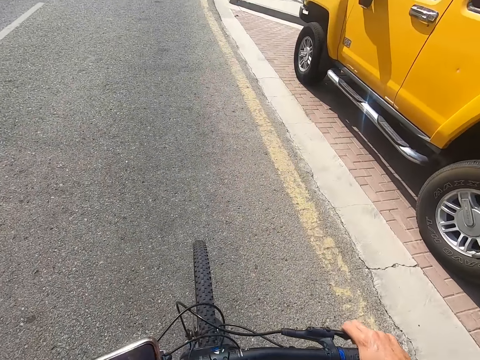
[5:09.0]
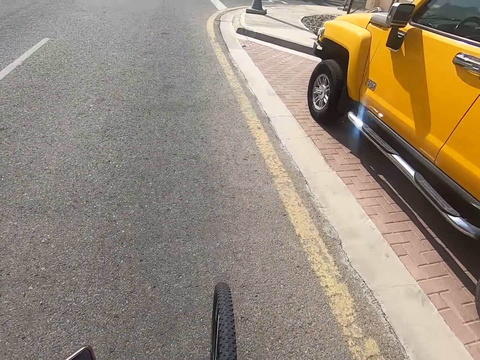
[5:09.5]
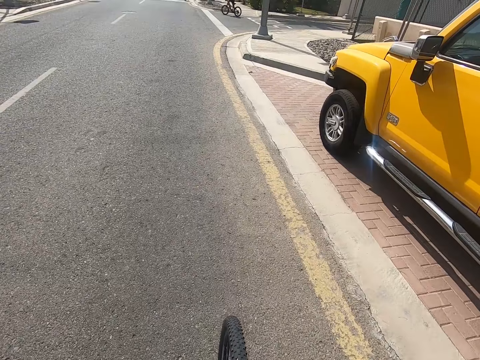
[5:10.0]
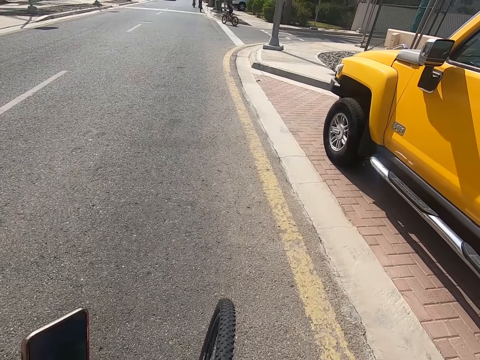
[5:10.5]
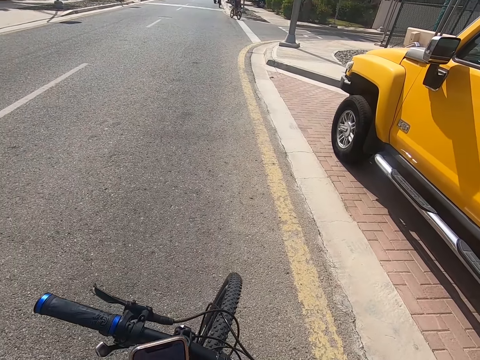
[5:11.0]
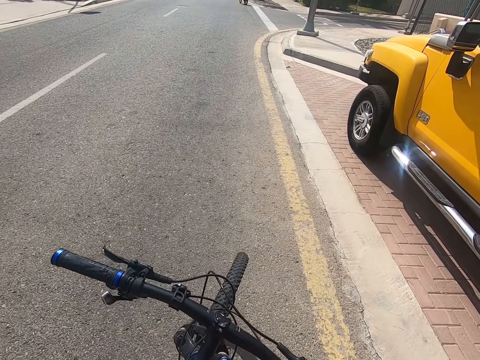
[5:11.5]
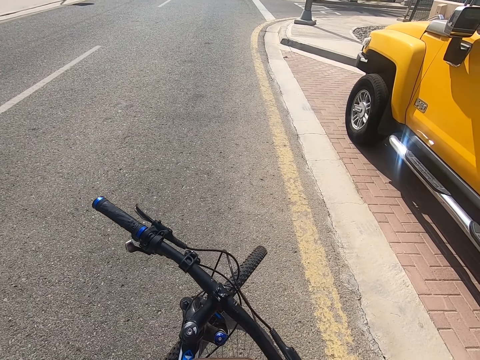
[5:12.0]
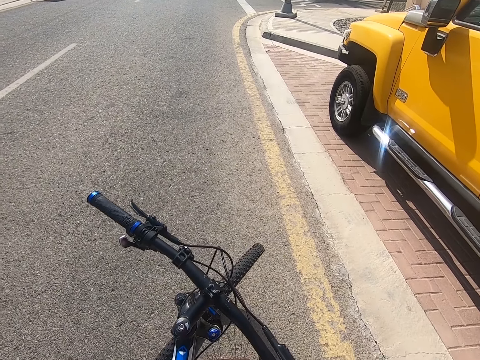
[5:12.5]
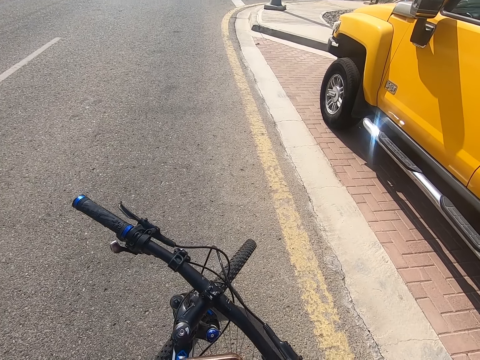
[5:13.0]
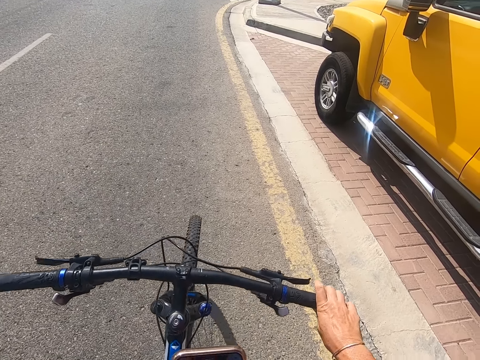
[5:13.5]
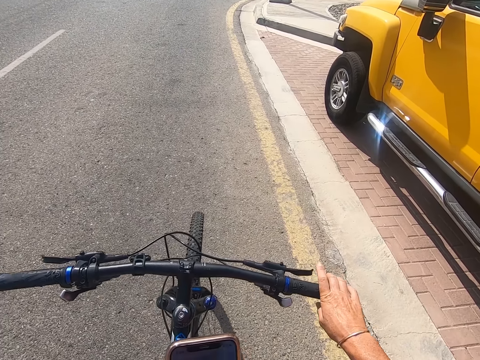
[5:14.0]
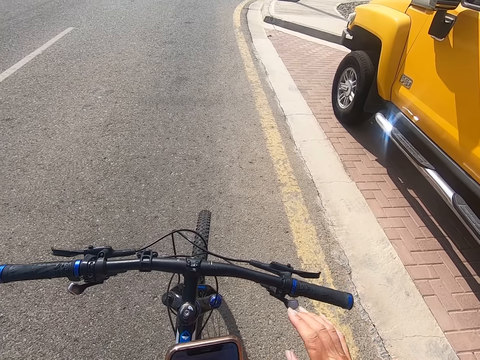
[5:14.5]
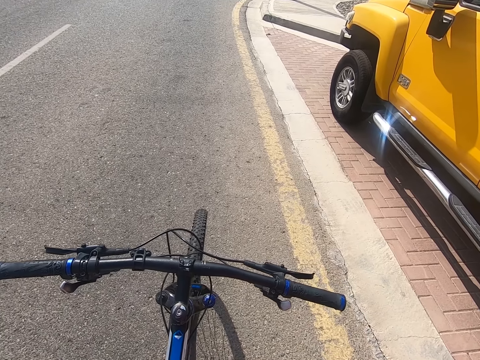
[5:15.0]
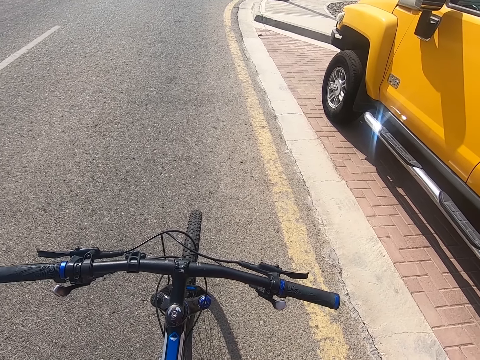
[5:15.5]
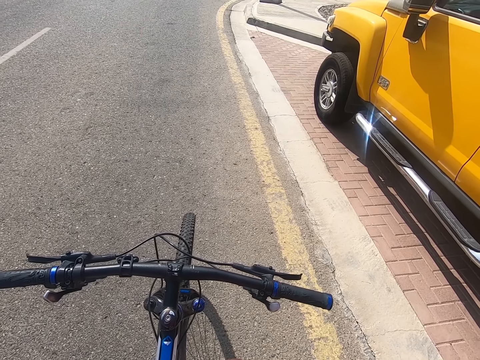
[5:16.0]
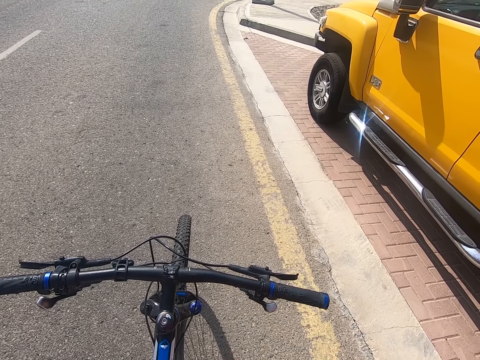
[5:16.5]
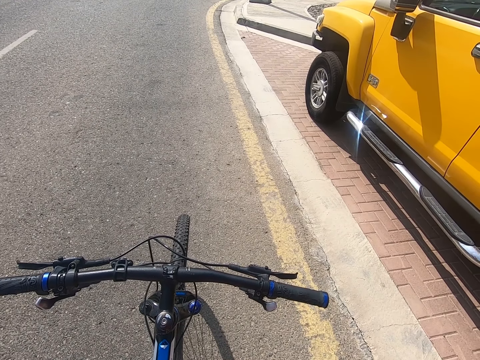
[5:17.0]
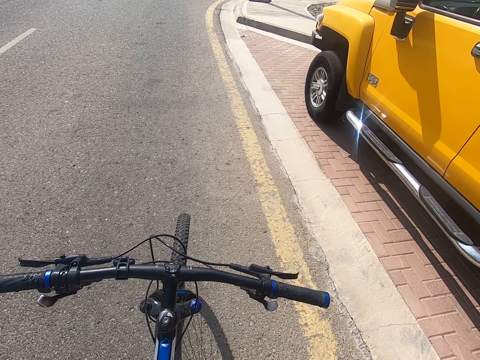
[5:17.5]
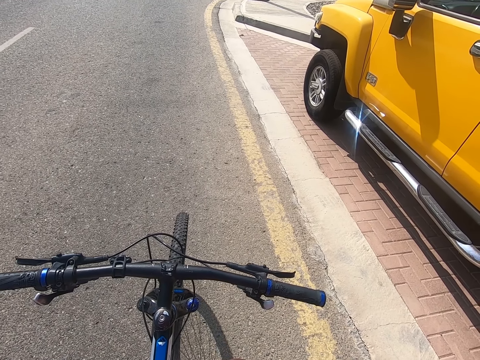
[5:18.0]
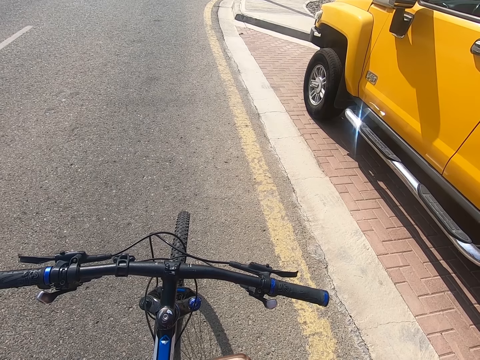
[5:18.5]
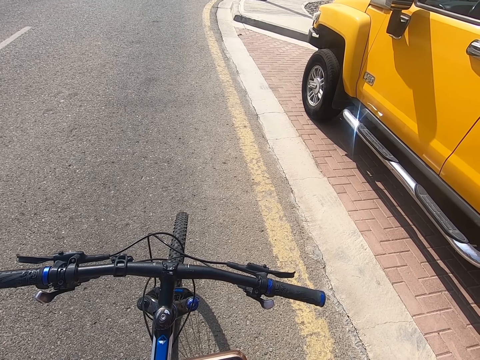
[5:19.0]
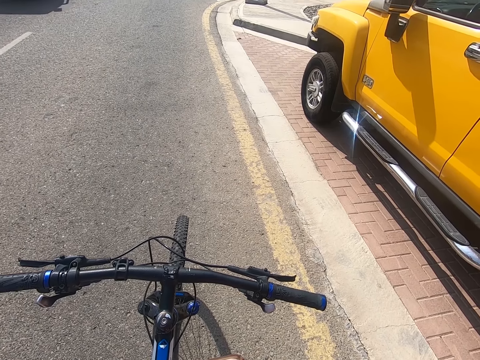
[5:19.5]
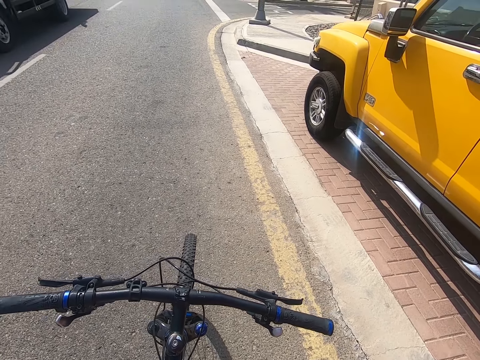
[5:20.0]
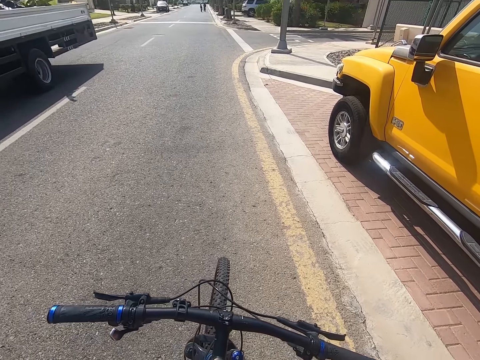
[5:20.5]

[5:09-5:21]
The camera wearer holds a phone. They stop riding the bicycle. They use the phone. They look around.

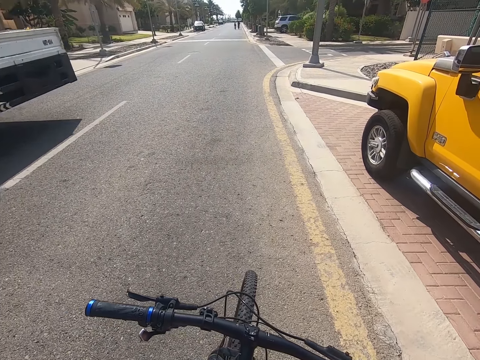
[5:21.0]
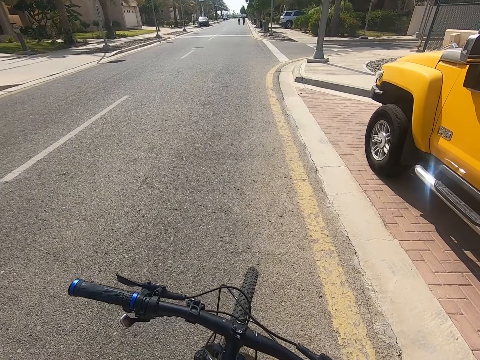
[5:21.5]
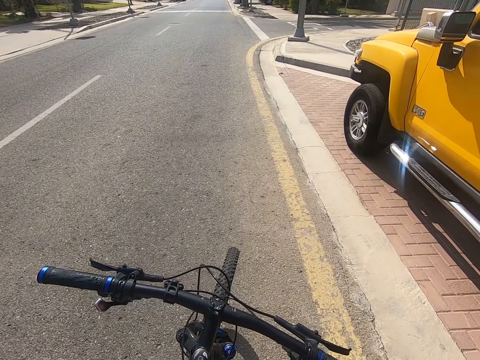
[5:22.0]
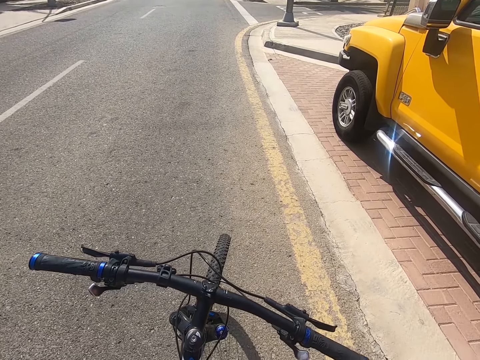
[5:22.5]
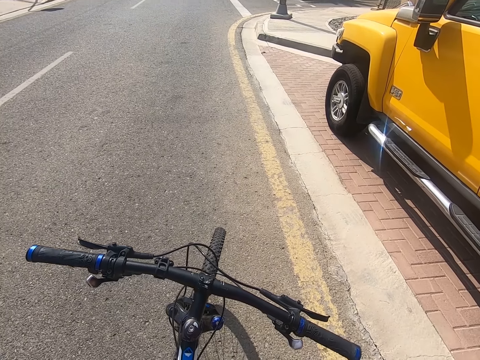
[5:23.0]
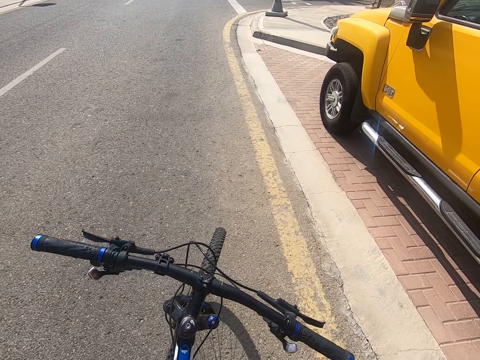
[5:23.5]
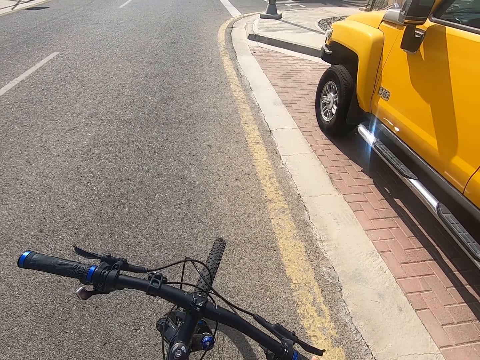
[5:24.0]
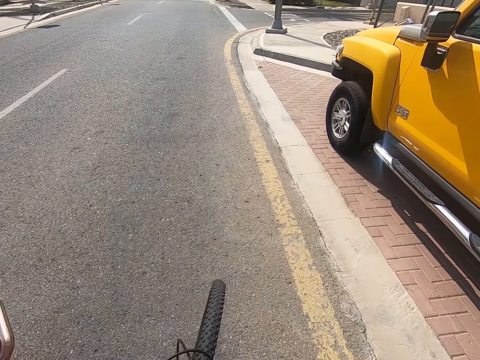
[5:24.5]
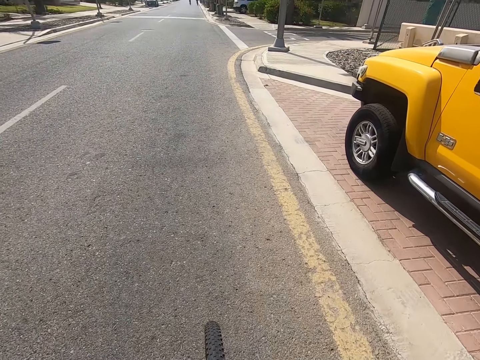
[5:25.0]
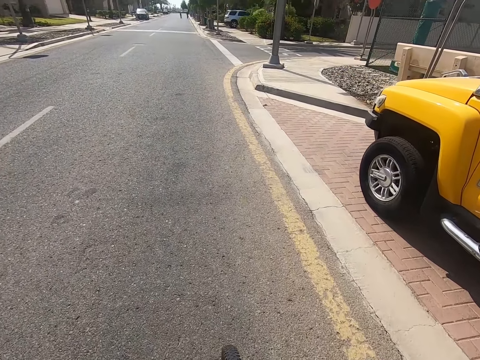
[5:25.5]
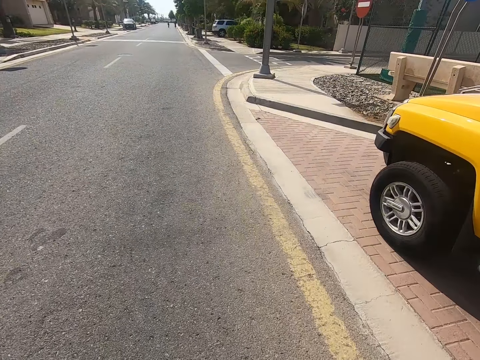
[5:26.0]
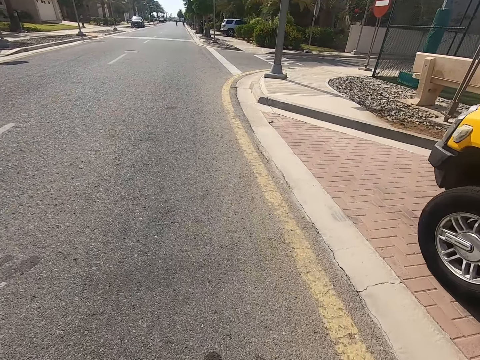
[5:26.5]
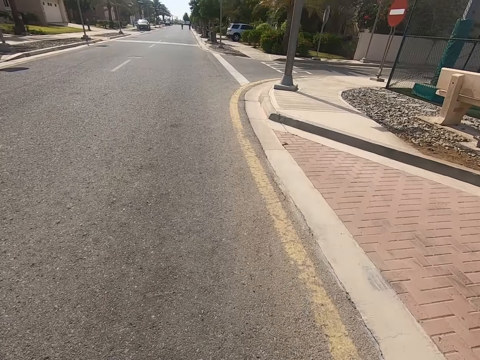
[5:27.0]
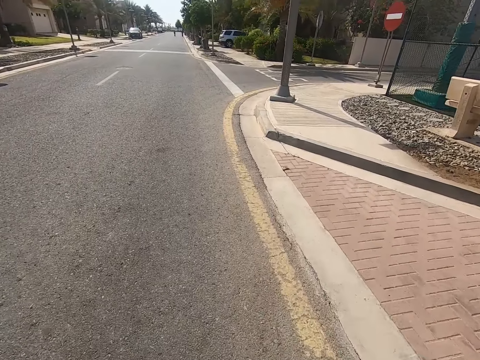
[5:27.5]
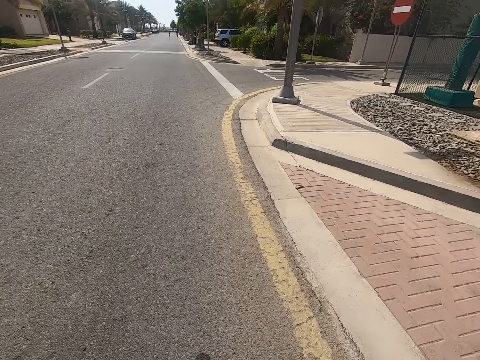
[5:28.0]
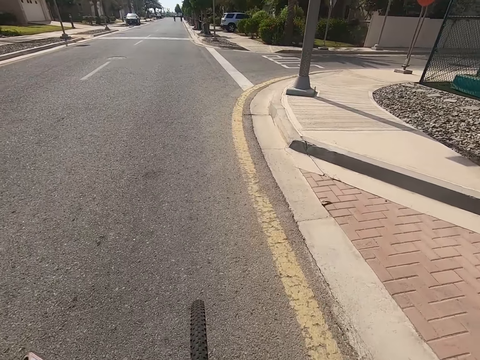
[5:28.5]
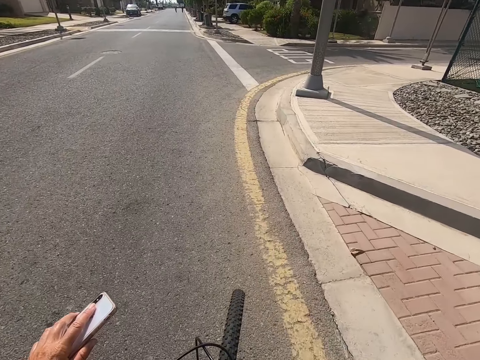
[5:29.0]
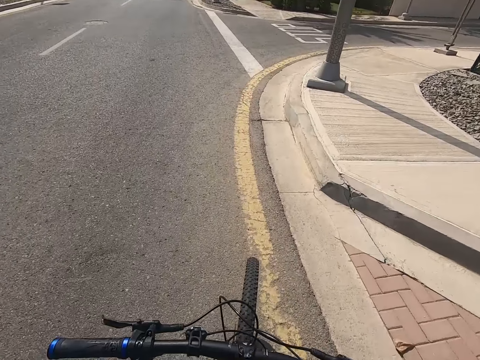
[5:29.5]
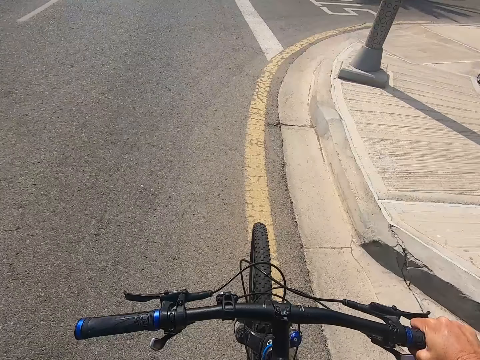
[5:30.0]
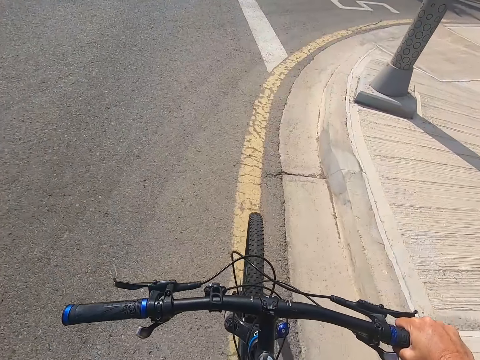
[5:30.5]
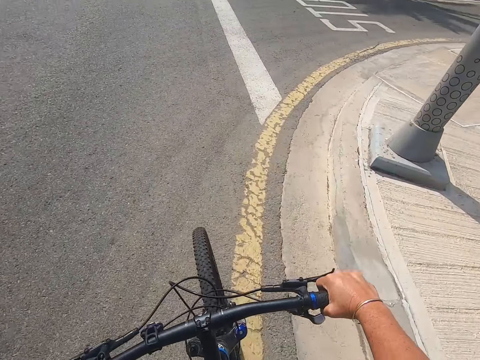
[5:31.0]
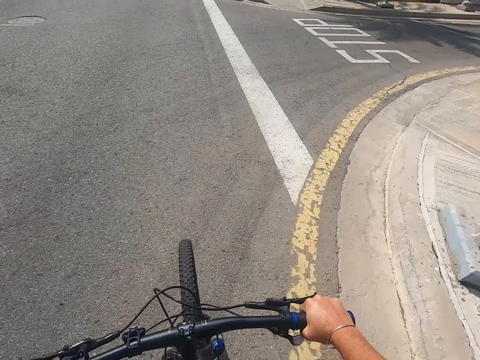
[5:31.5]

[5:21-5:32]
The camera wearer rides the bicycle.

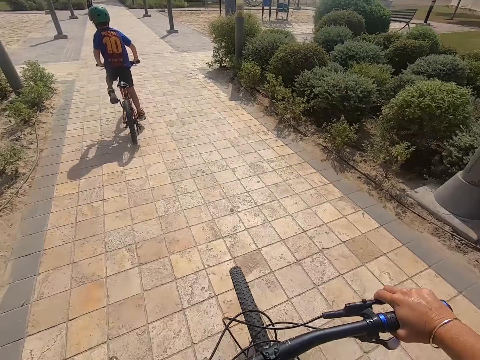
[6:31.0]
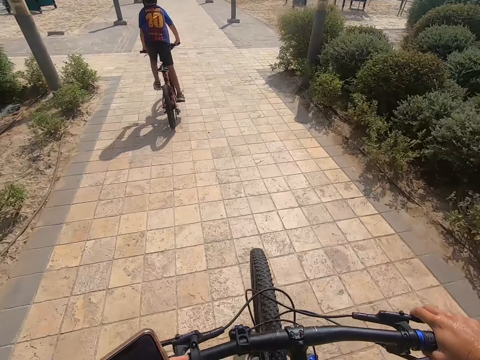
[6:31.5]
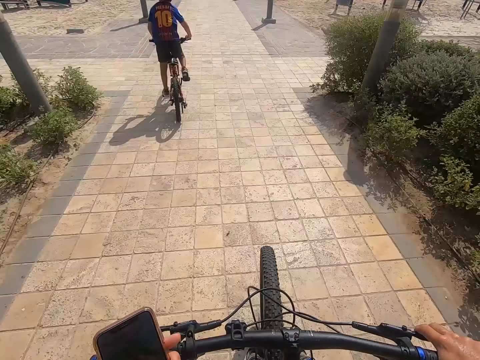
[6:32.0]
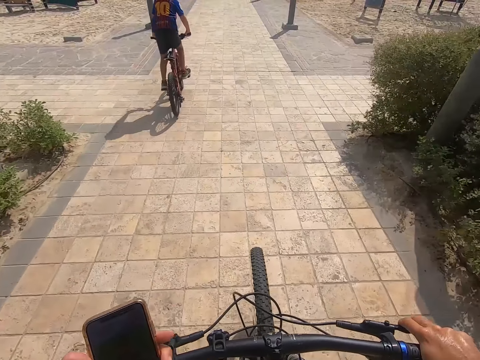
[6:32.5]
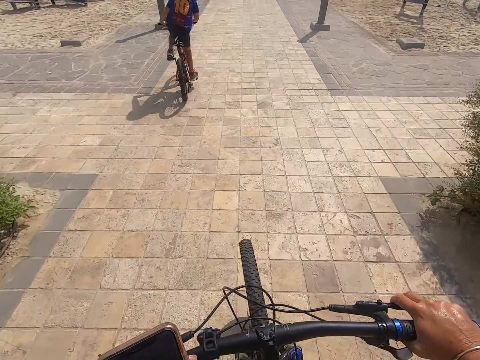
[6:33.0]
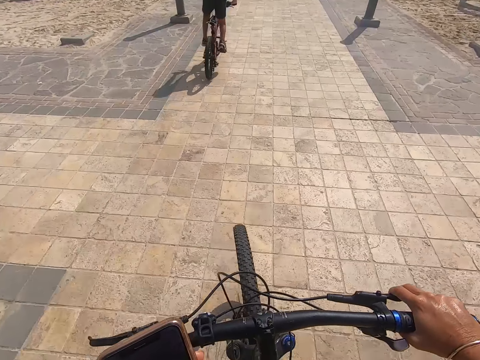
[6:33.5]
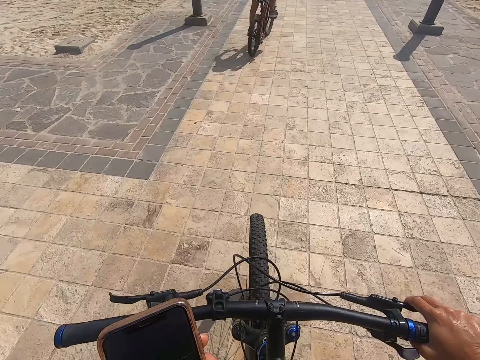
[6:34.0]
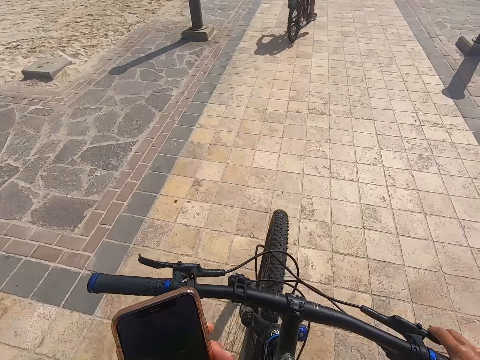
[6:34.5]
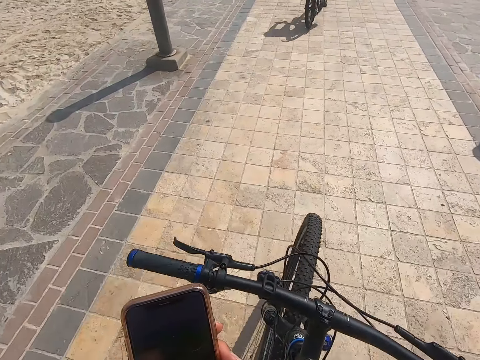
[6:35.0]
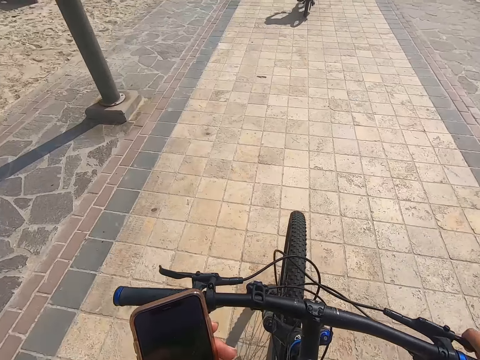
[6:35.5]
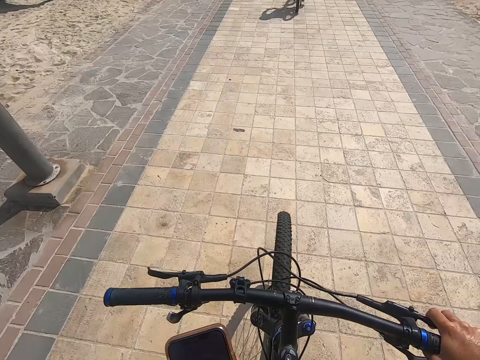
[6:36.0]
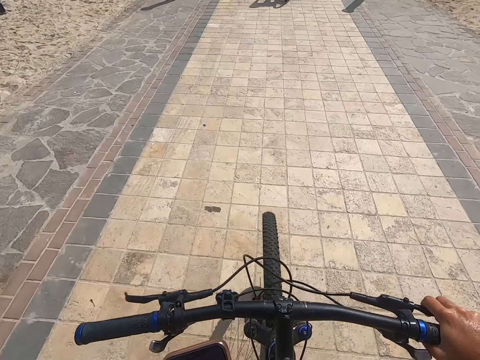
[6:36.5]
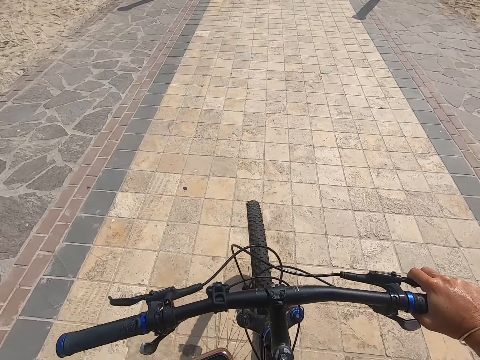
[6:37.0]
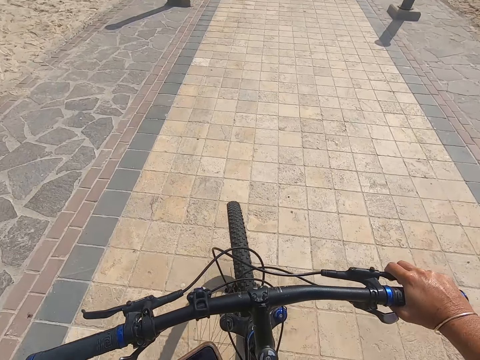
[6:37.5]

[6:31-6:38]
The camera wearer operates the phone.
